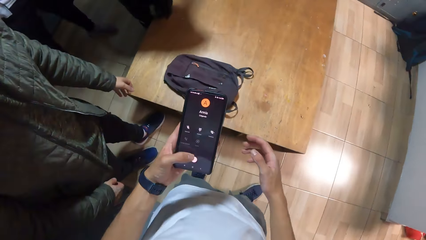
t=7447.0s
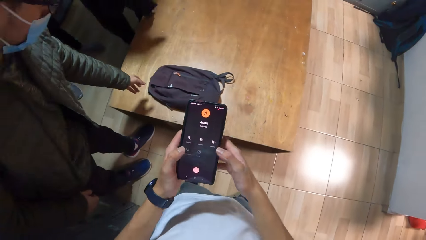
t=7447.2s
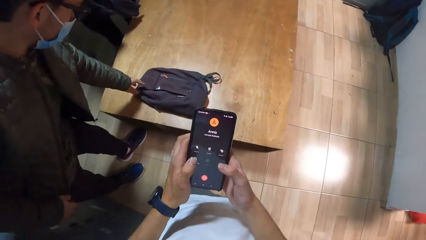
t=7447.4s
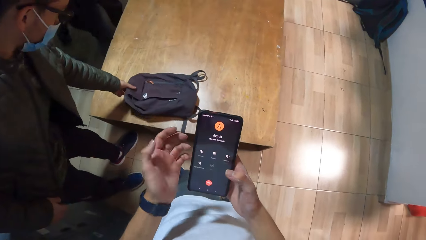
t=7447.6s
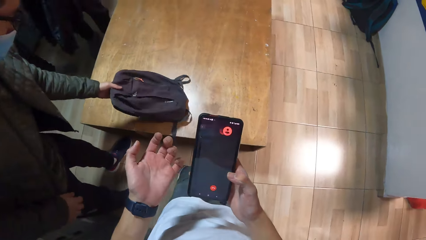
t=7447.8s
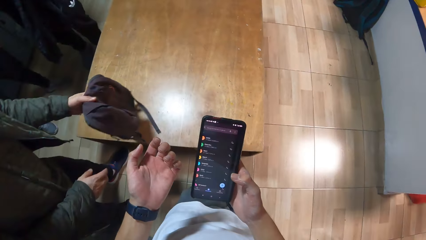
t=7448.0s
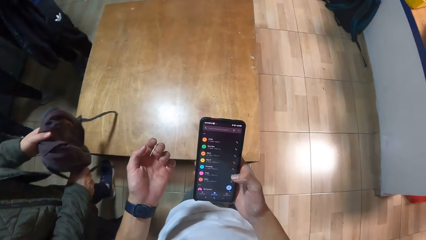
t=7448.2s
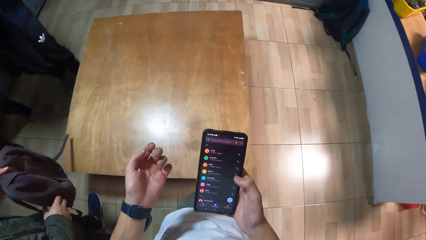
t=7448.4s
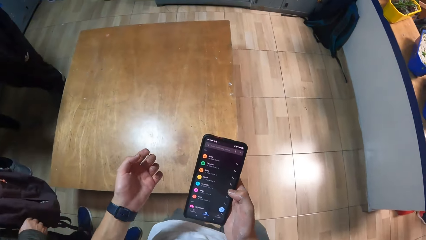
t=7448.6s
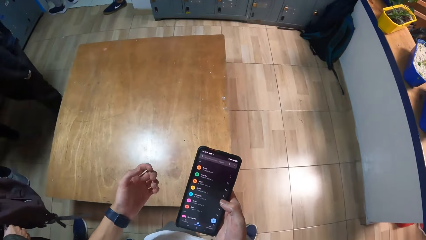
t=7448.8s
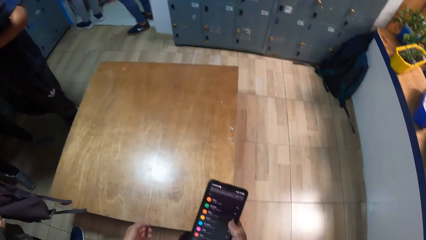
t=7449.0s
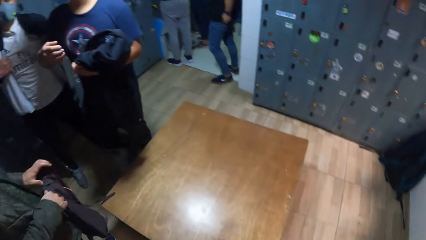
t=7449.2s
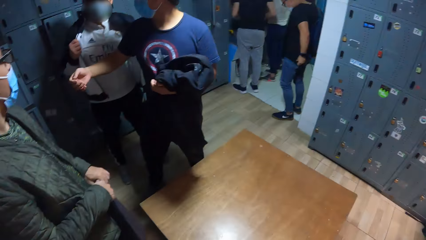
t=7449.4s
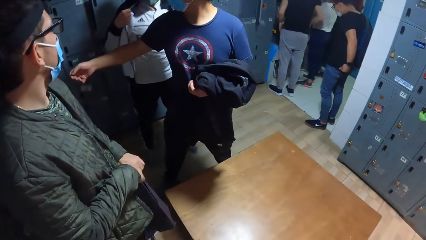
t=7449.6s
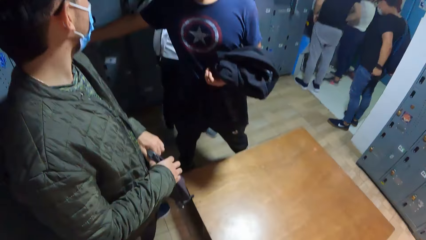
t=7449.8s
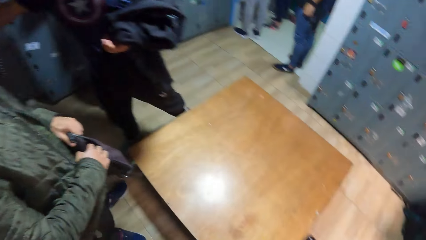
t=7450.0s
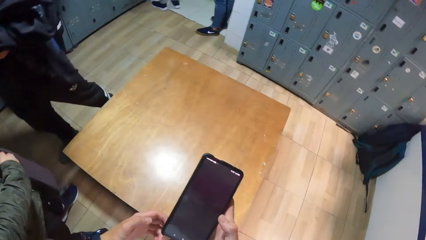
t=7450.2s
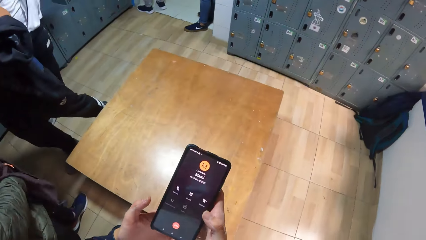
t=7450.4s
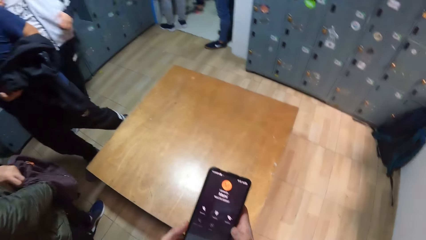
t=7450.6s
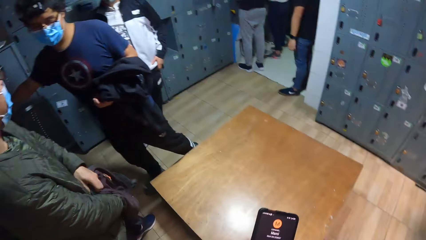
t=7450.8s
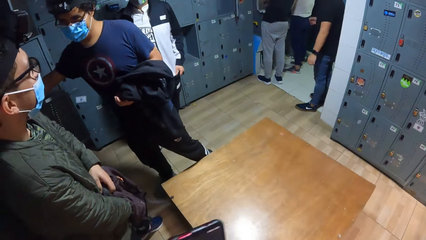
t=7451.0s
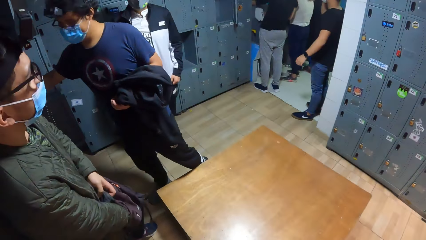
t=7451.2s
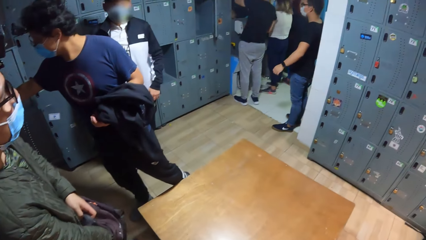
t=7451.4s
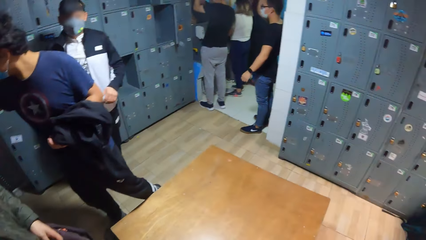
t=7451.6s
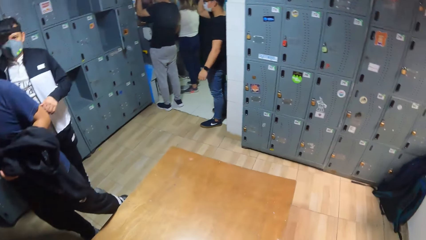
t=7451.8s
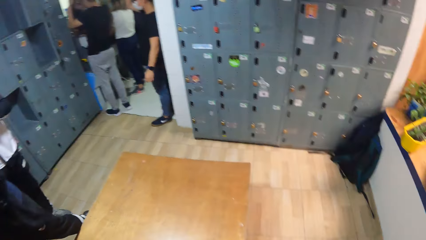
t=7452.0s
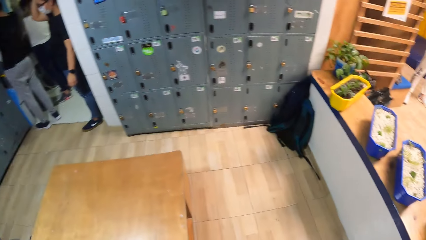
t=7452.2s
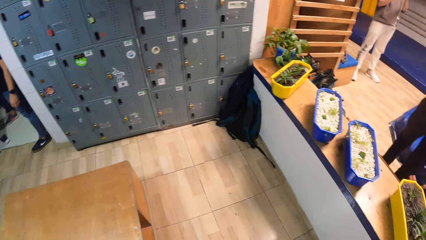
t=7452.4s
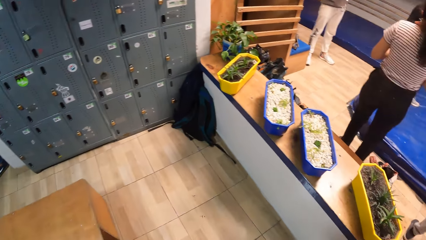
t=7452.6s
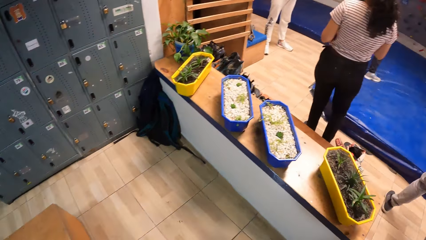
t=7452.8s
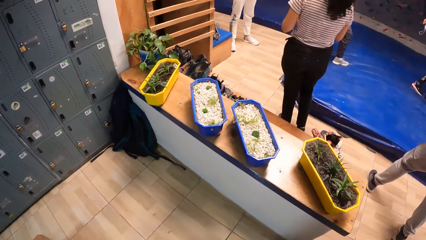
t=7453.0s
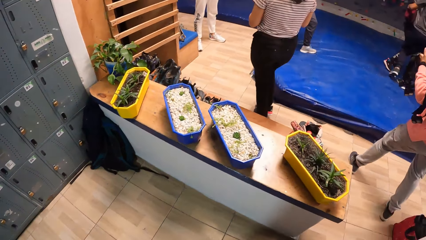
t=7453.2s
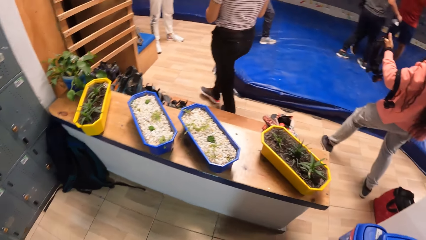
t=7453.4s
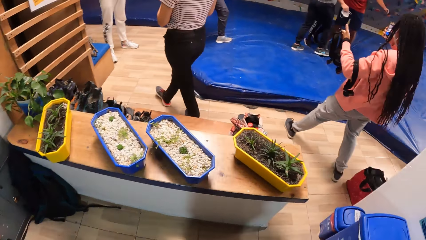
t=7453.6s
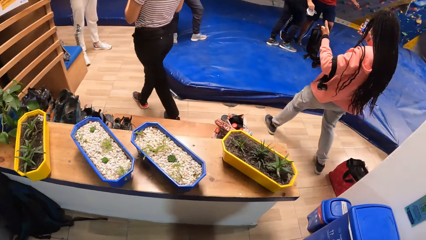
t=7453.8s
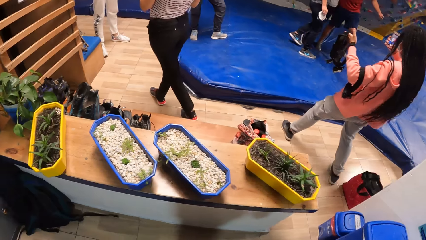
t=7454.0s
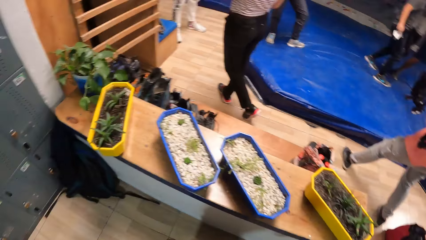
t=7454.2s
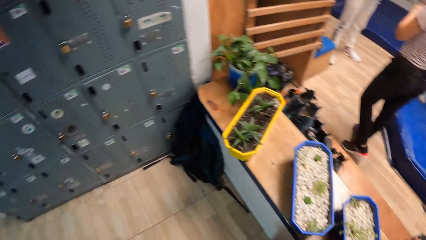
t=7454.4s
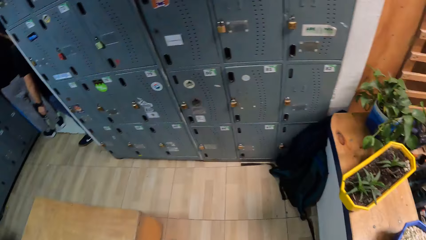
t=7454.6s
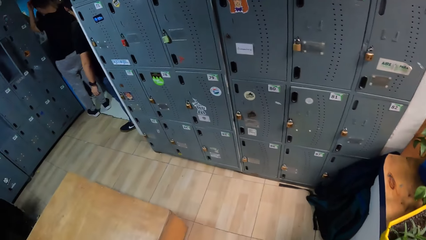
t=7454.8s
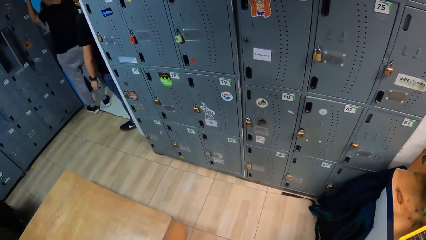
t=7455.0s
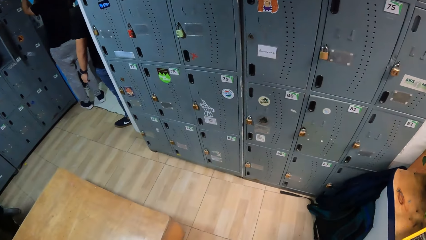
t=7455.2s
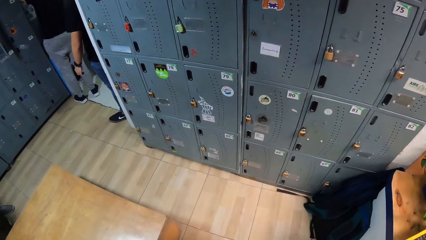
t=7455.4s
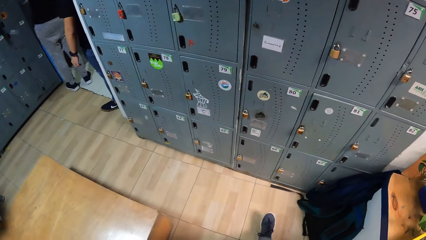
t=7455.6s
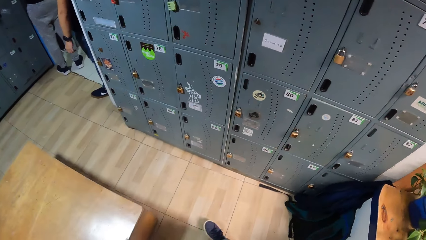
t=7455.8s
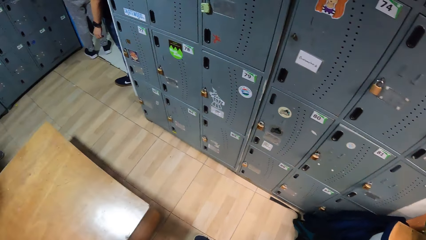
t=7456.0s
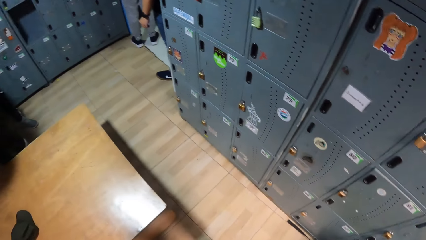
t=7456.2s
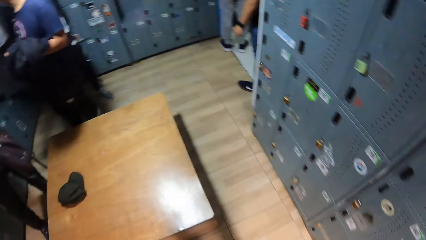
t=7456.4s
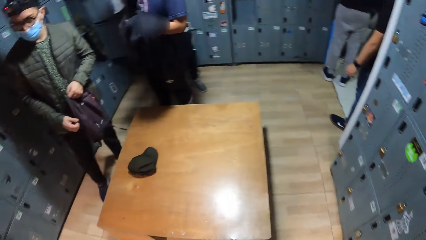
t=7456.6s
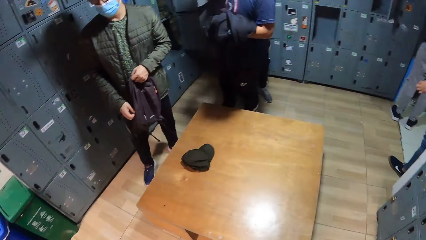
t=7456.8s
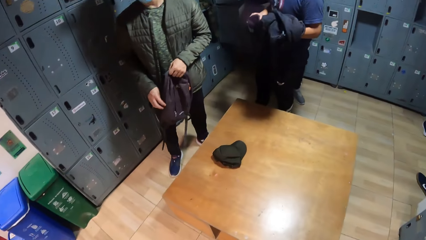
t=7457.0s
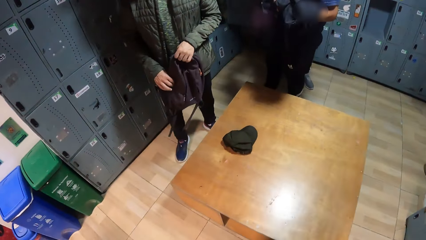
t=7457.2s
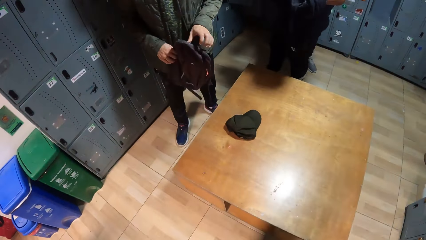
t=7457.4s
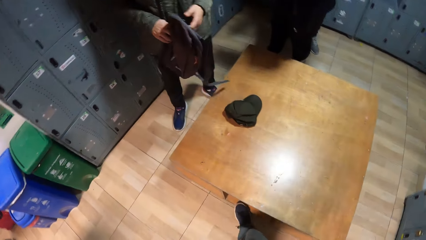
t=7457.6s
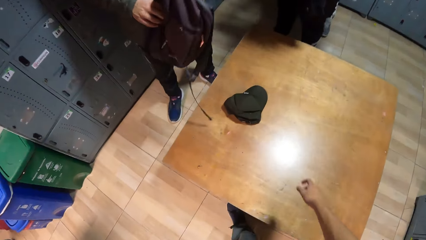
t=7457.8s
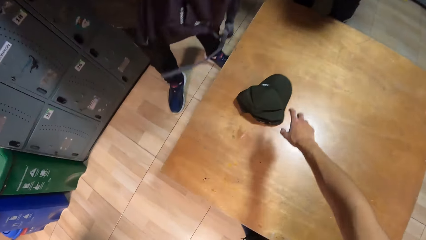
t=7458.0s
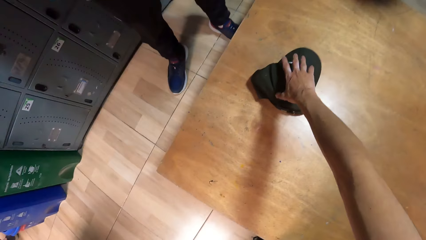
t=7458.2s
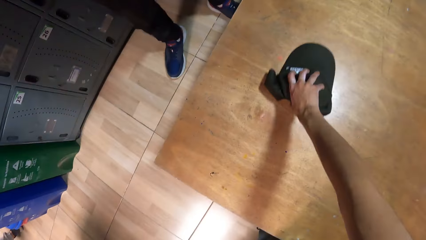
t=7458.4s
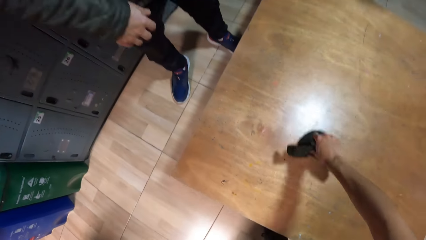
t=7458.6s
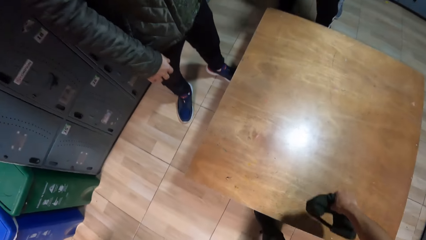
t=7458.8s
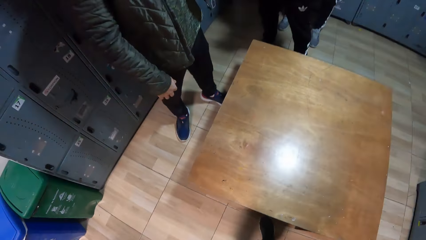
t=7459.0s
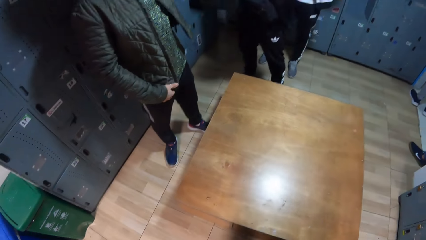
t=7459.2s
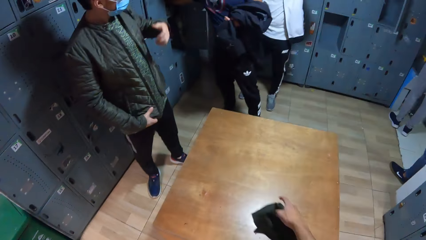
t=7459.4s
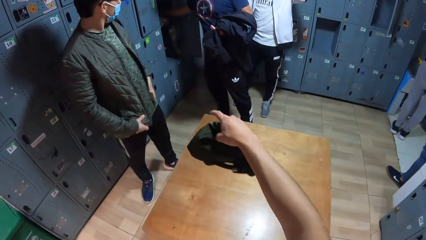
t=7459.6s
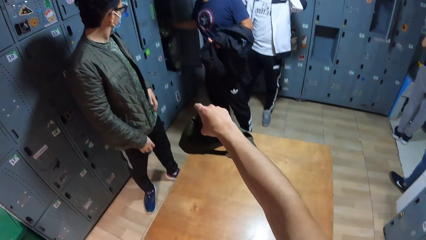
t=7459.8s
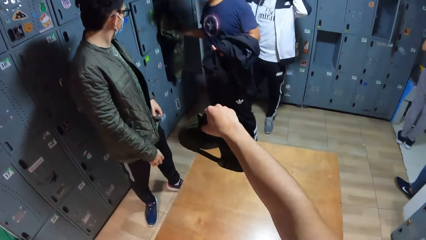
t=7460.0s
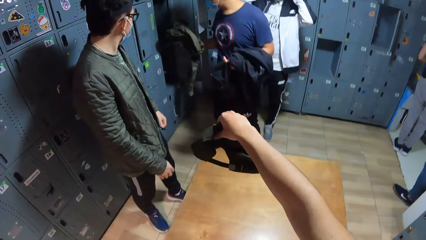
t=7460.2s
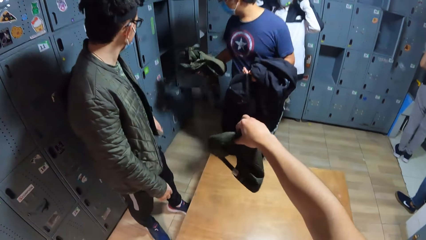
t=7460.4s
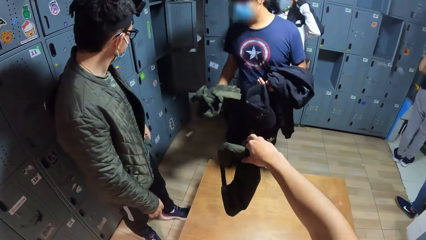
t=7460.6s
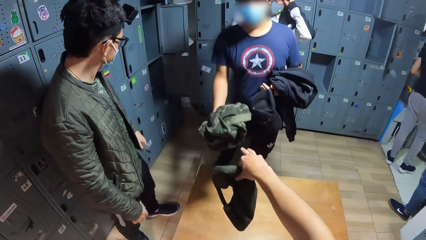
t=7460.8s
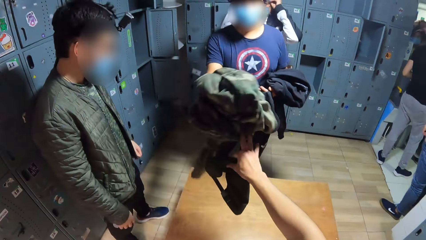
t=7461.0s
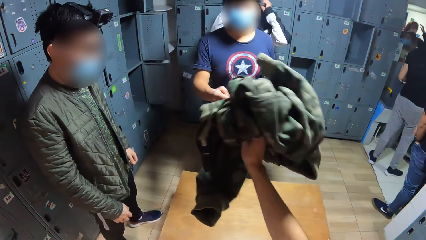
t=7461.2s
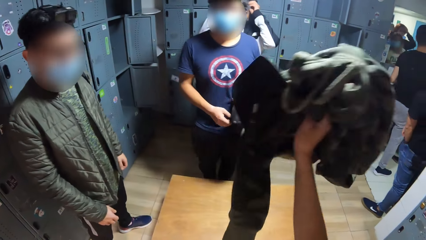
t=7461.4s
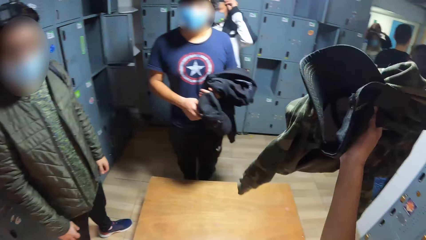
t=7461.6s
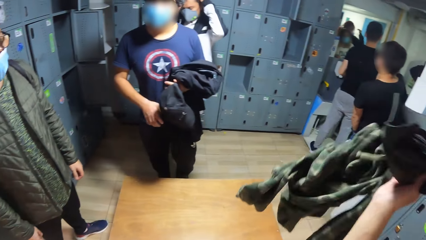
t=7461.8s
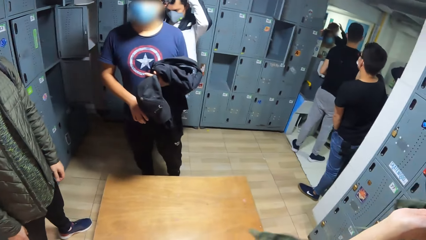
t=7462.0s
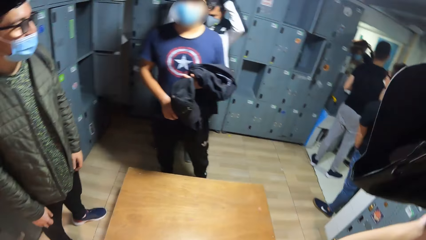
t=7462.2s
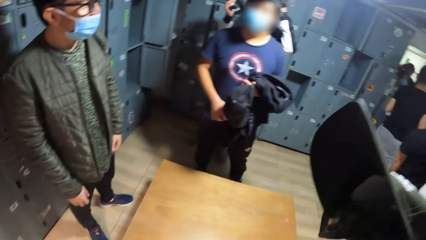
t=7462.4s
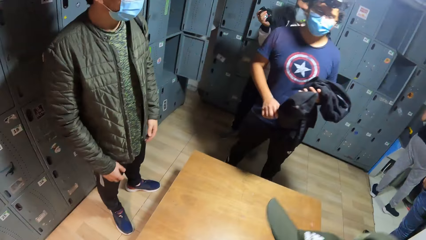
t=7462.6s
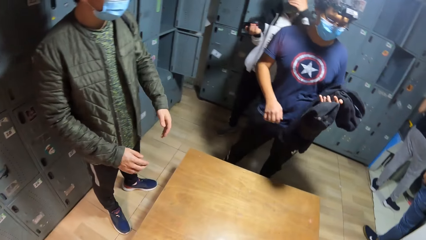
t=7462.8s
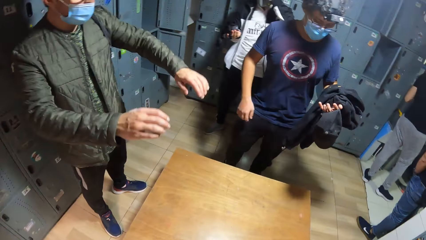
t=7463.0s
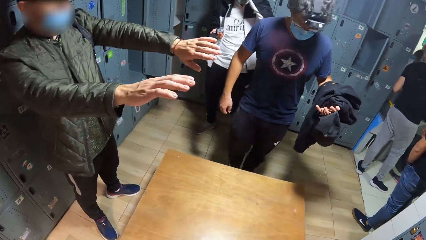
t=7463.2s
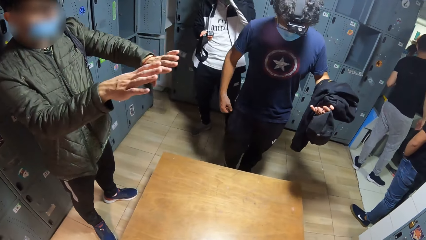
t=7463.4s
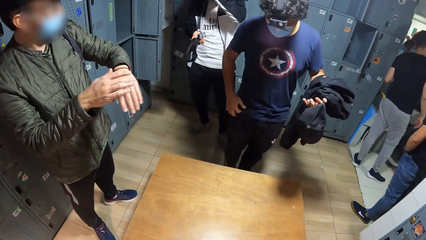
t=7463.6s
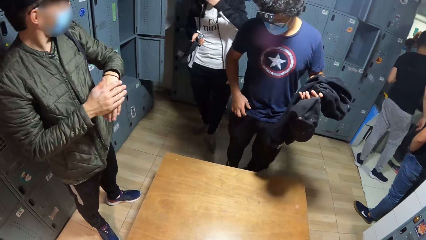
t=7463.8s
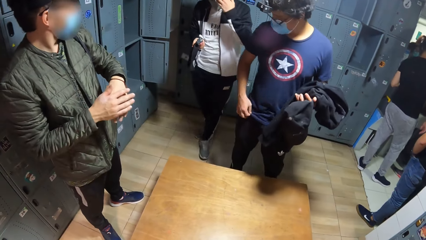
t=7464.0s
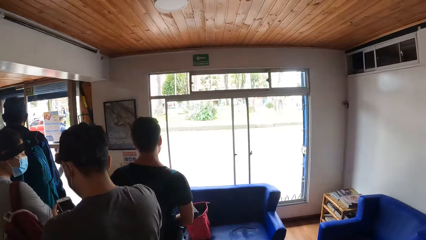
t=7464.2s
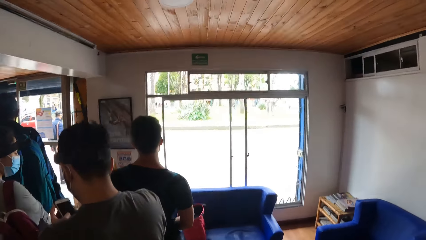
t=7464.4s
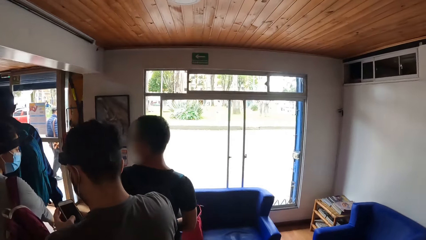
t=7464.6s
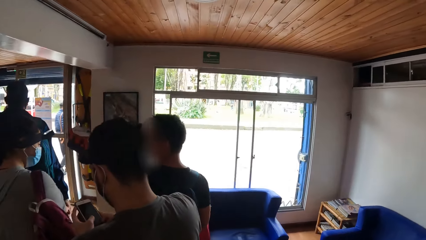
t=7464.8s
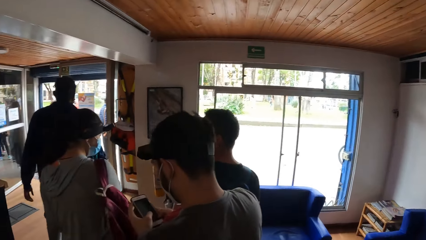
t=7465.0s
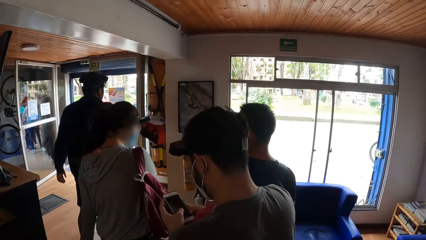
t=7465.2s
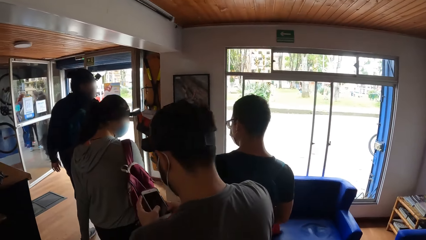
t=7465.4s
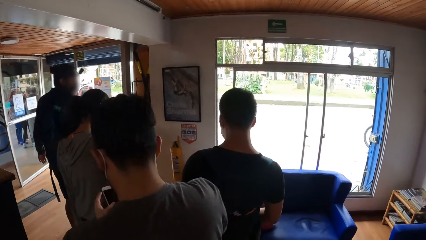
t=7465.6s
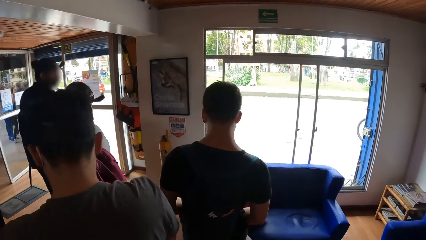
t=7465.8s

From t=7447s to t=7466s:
The camera wearer passes the phone to the right hand. A man picks up the bag from the bench with his left hand. The man holds the bag with both hands. The camera wearer presses the phone with his right hand. He looks around. He passes the phone to his left hand with his right hand. He moves the hands. He looks around. The first man closes the zip of the bag. The camera wearer picks up a cap on the bench with his right hand. Another man searches through the locker with his right hand. The camera wearer points at the locker with the hand. The other man pulls out a sweater from the locker with his right hand. He tosses the sweater to the camera wearer with his right hand. The camera wearer catches the sweater with his right hand. He looks around. The first man moves the hands. The camera wearer looks around. He walks out of a building with a group of people.
